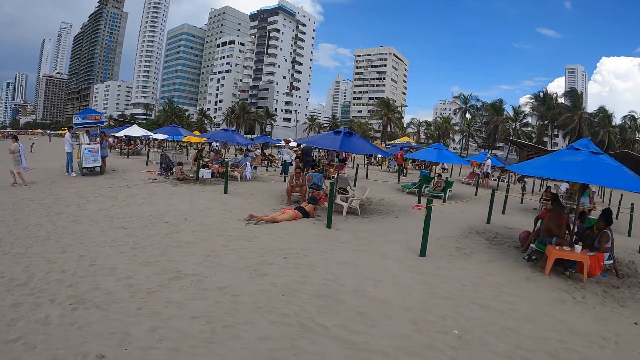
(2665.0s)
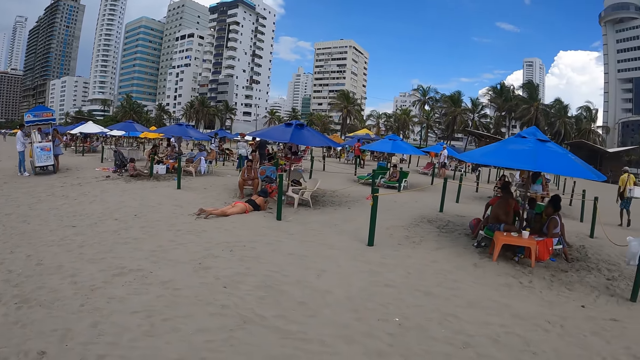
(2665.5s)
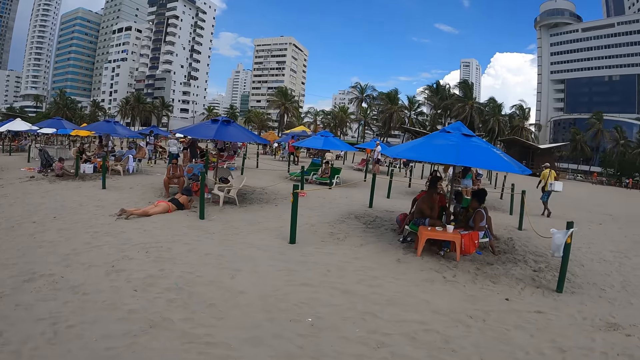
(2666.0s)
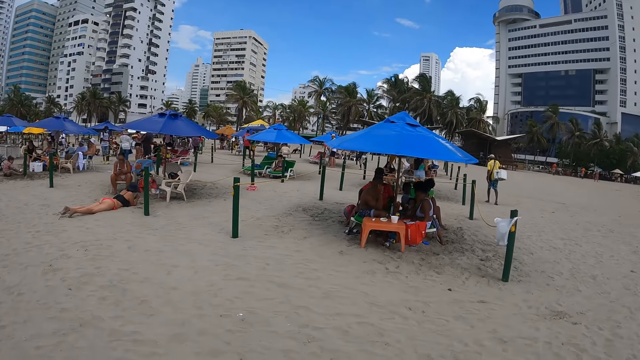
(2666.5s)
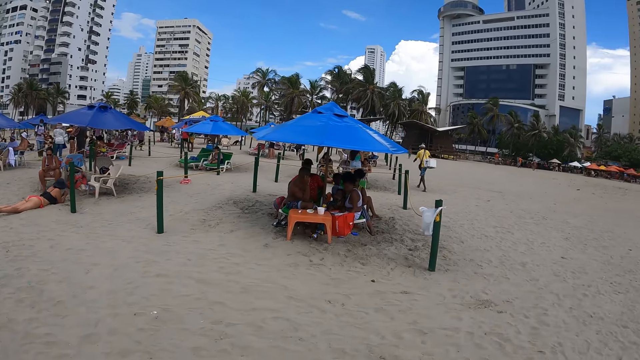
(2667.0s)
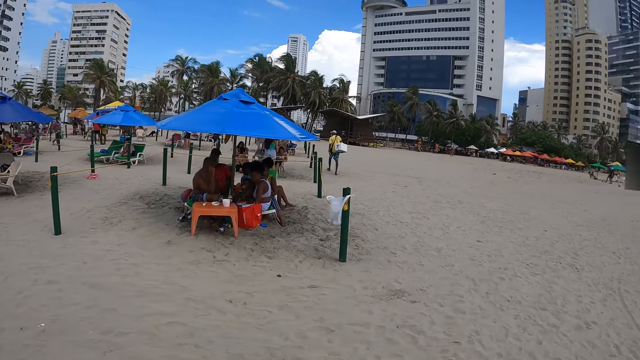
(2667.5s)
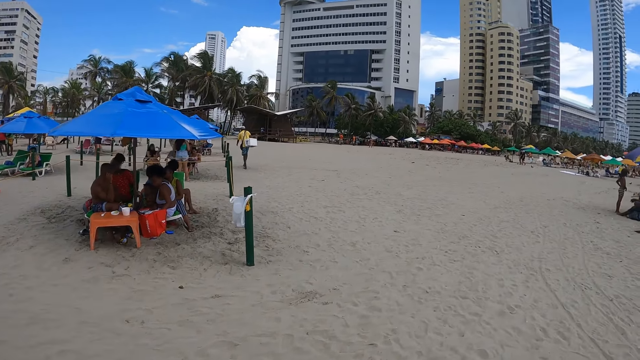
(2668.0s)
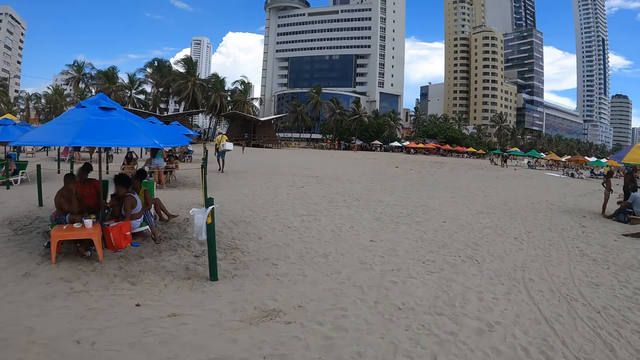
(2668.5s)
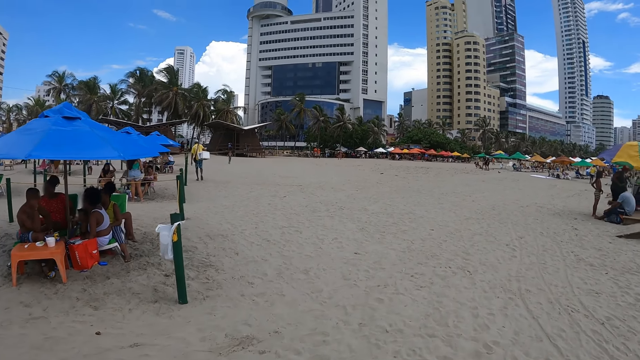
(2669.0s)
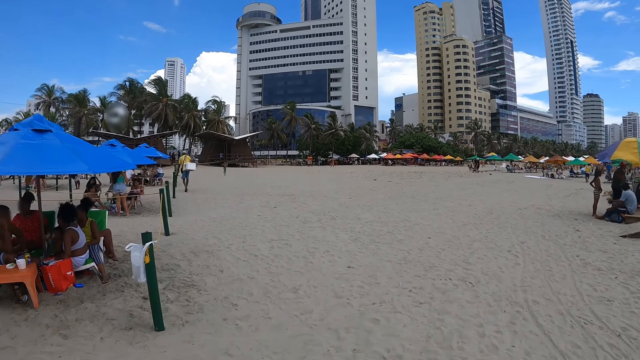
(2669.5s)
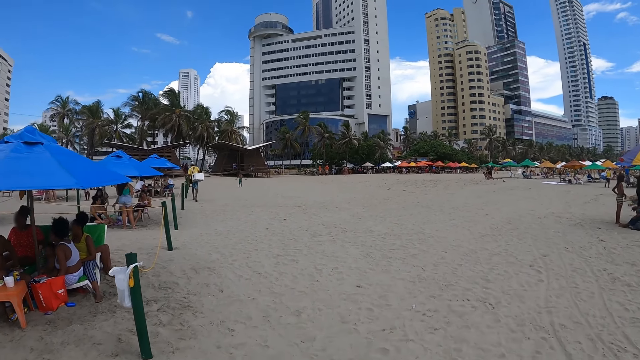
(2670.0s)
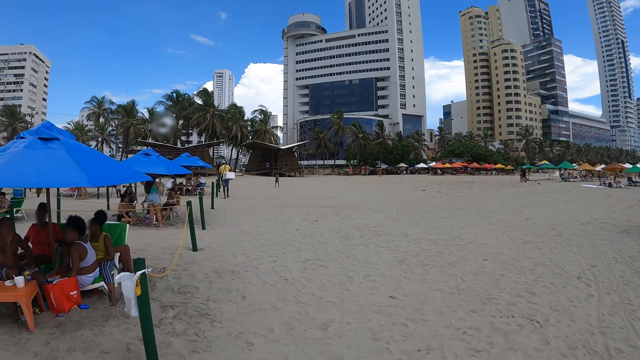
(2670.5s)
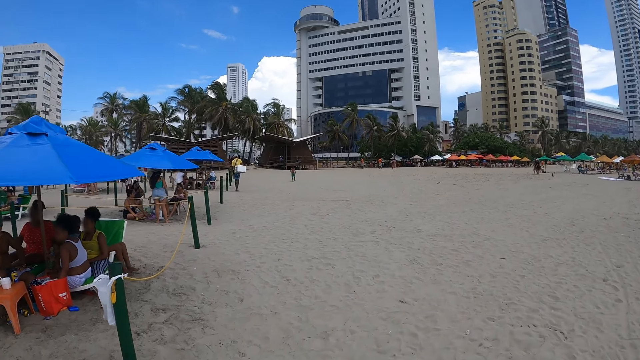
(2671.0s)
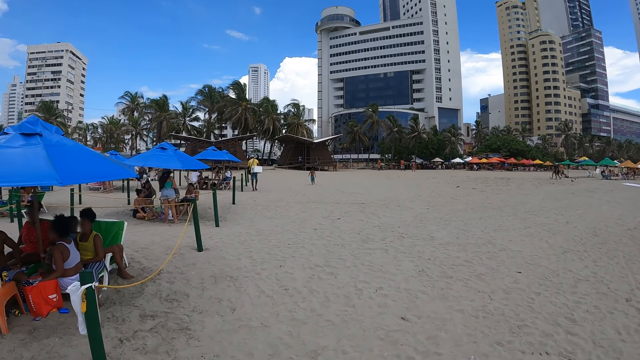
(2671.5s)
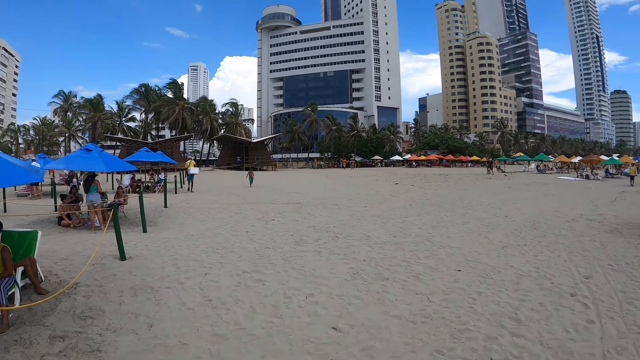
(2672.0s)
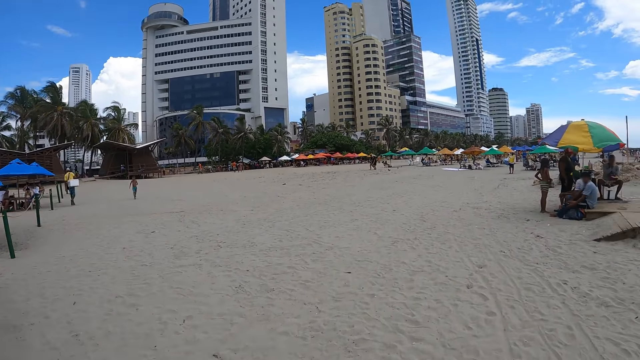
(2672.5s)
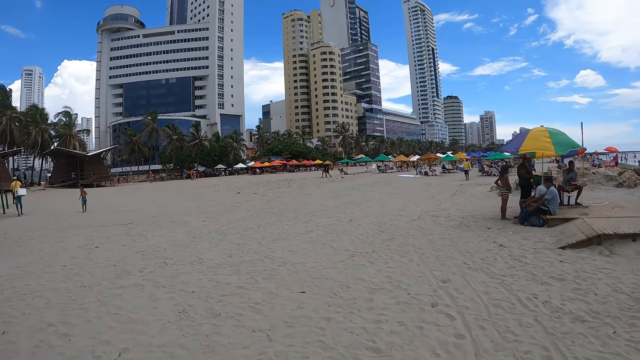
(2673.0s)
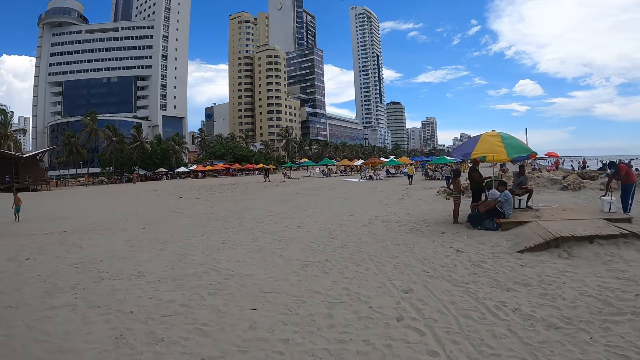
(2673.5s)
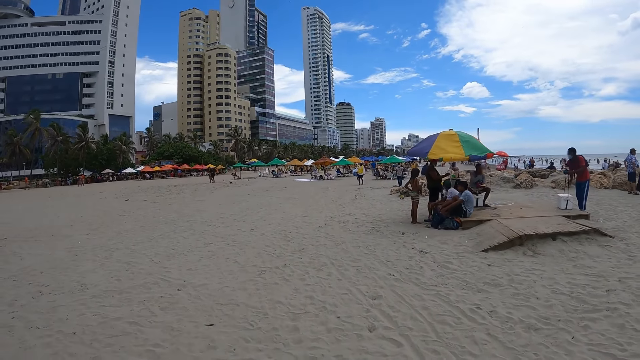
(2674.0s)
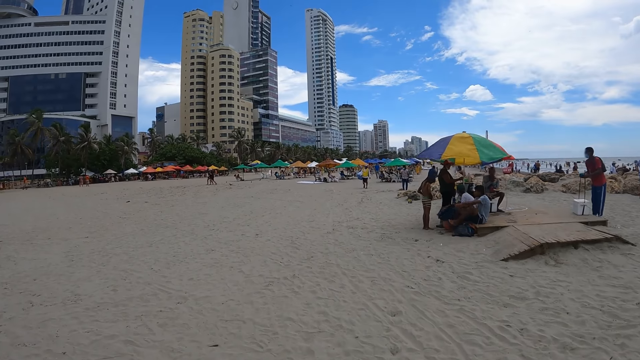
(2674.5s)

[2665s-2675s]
The camera wearer walks along the beach.

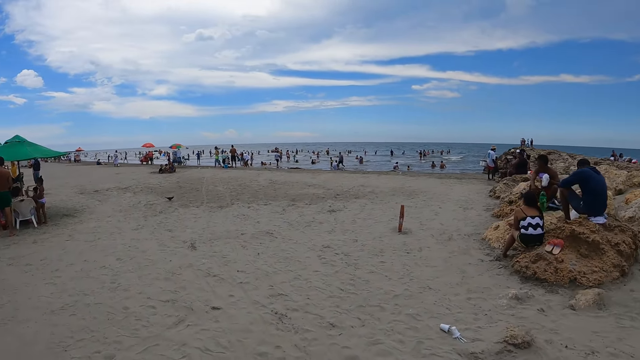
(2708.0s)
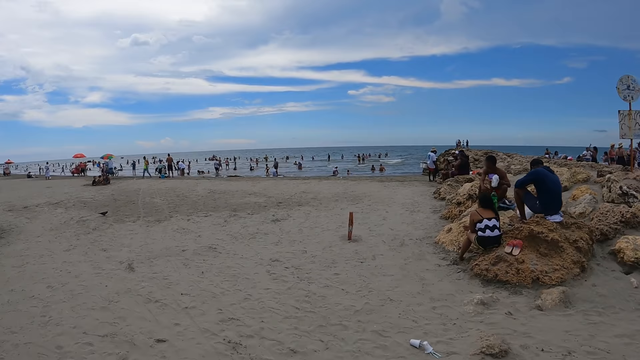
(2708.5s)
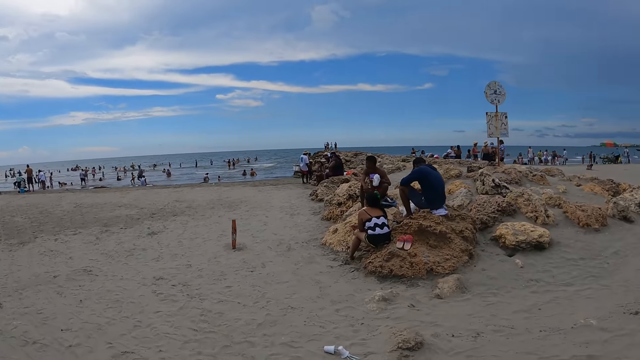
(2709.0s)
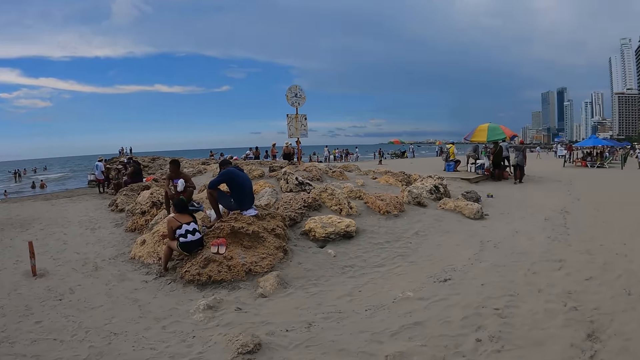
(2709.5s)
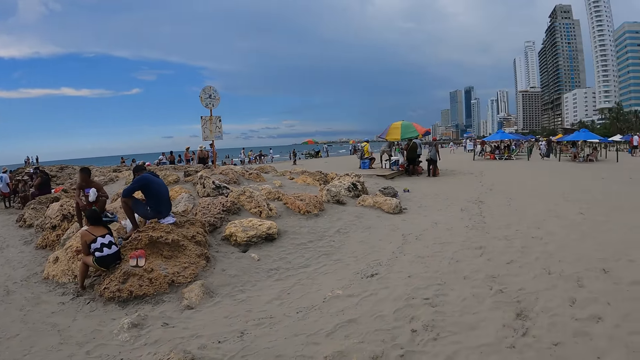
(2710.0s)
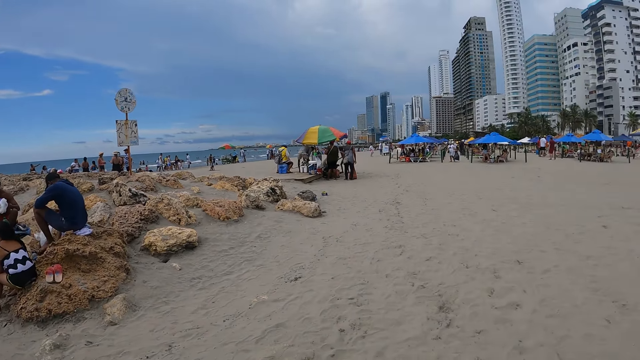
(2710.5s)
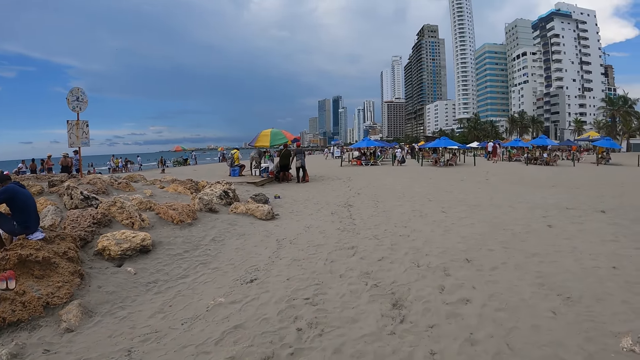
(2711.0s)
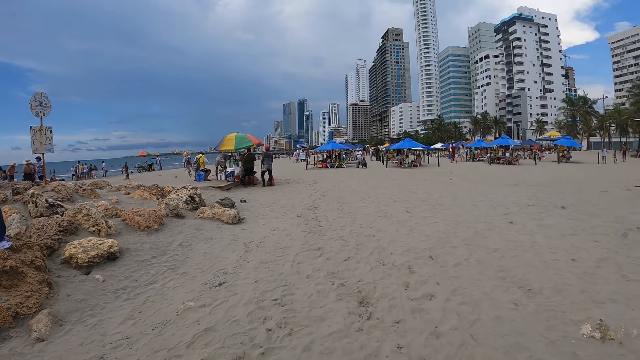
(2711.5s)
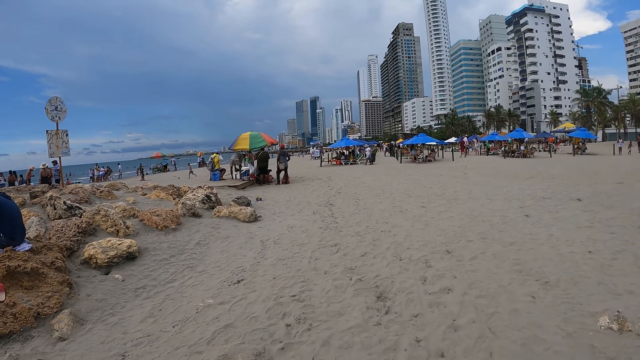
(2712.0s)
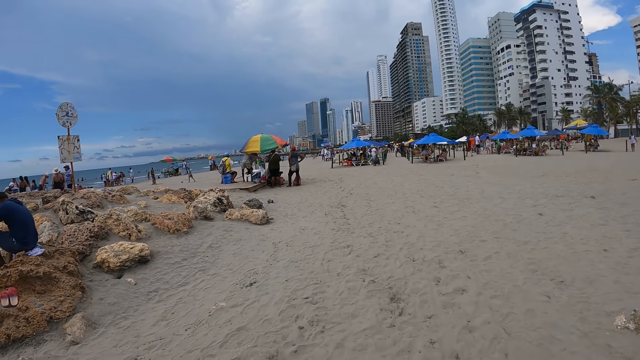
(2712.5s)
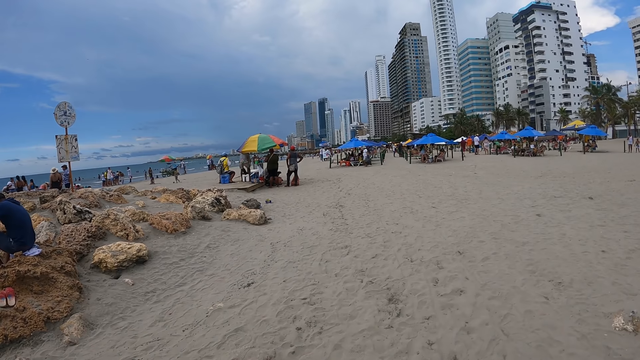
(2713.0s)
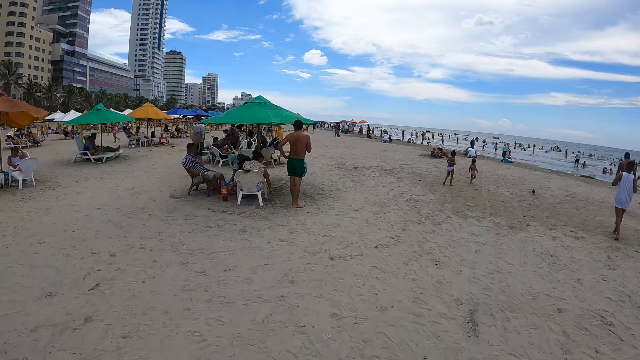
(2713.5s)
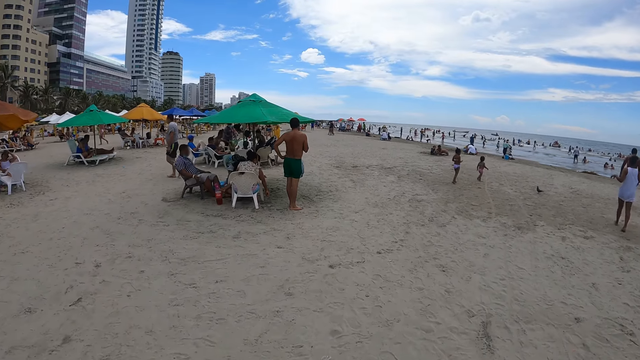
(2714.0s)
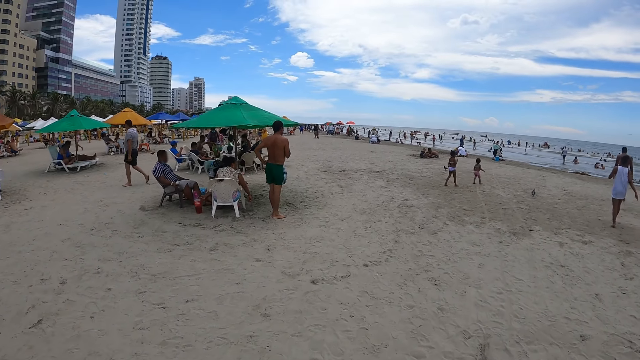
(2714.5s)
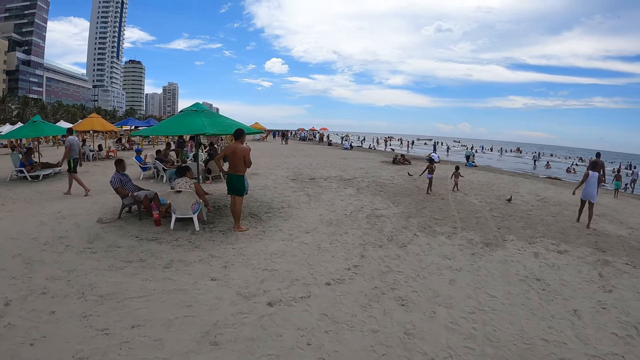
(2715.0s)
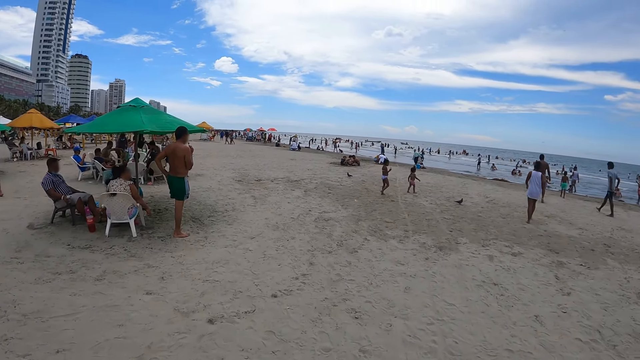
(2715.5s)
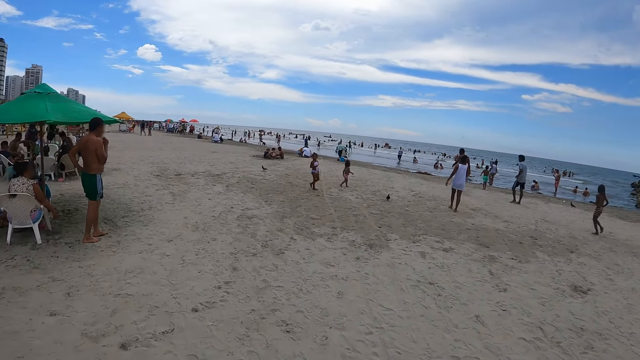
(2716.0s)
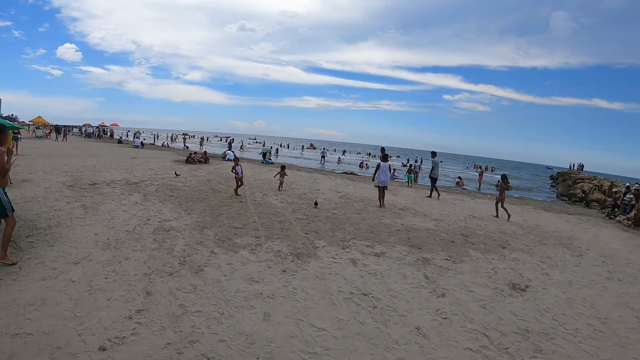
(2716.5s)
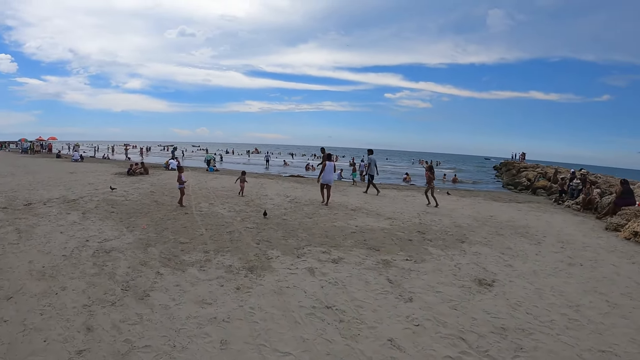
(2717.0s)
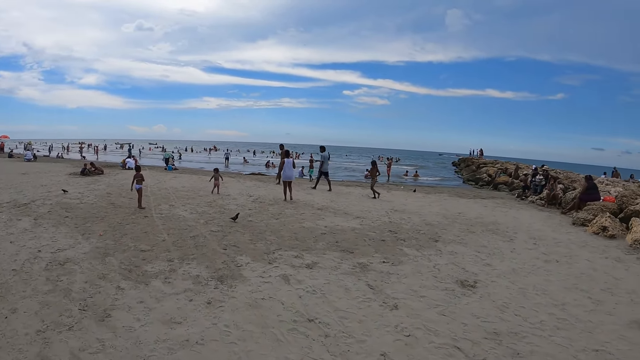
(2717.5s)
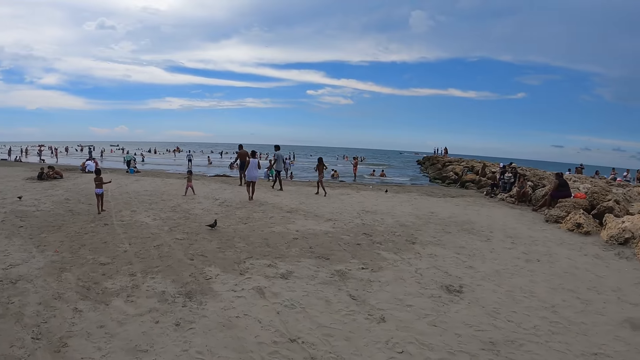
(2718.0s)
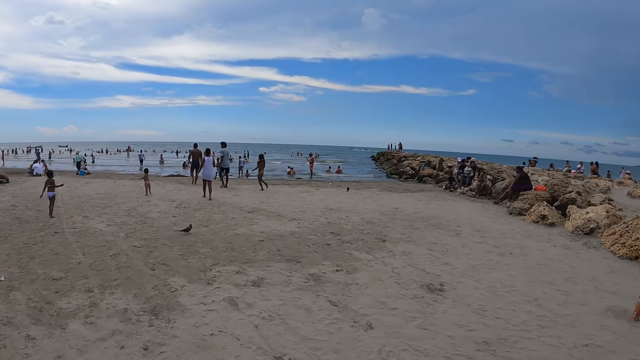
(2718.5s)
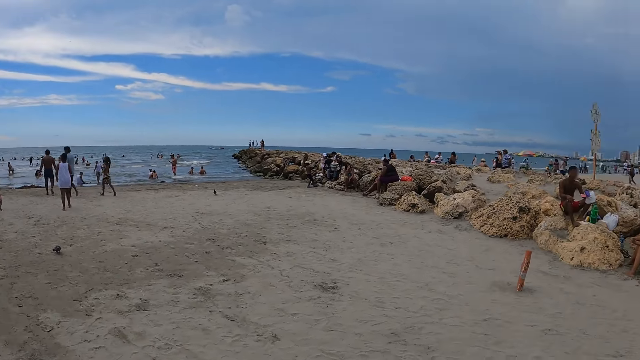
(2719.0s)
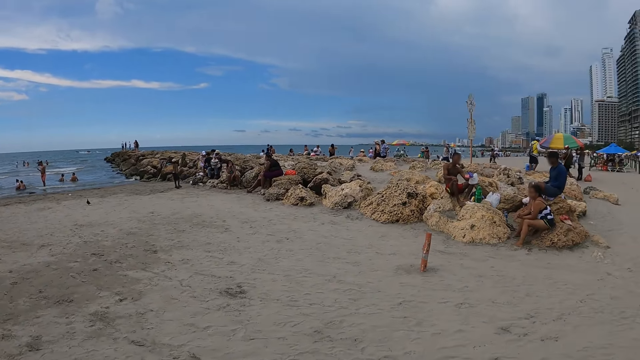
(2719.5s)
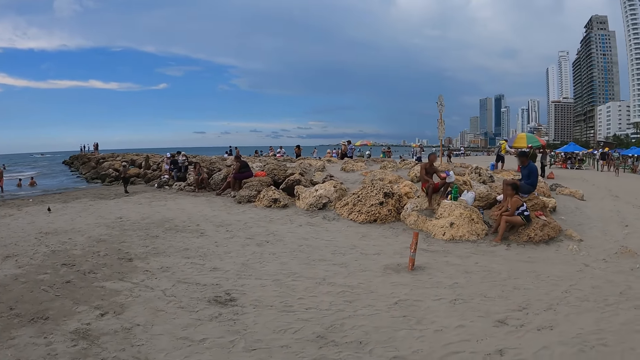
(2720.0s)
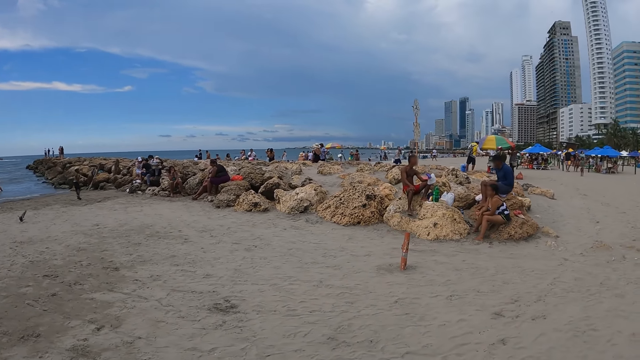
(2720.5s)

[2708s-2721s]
The camera wearer looks around. They turn around.
